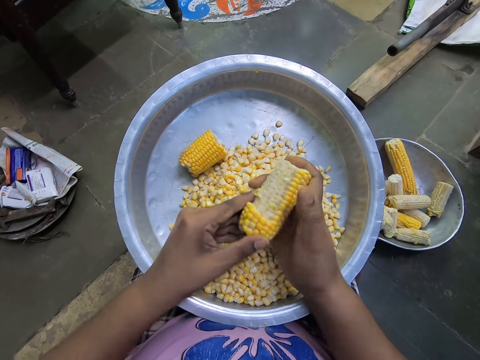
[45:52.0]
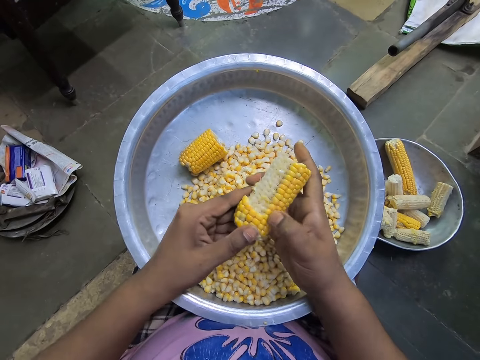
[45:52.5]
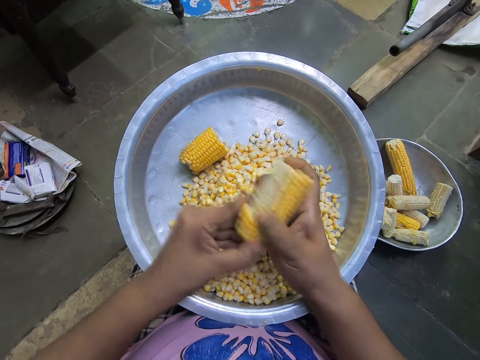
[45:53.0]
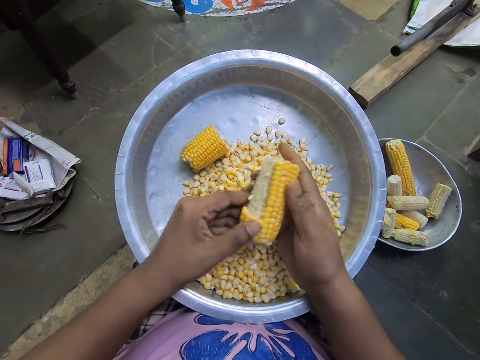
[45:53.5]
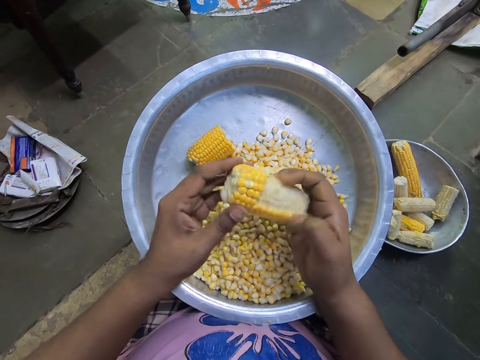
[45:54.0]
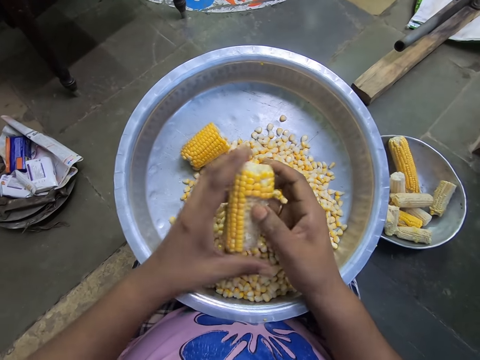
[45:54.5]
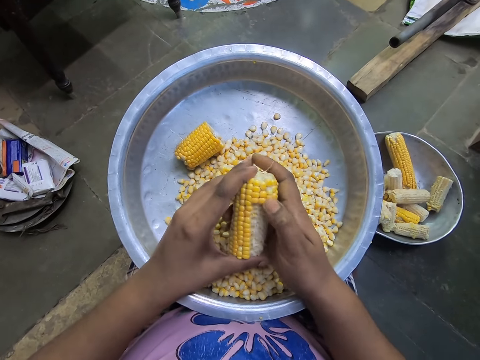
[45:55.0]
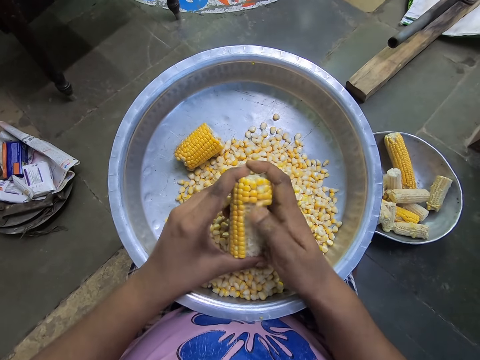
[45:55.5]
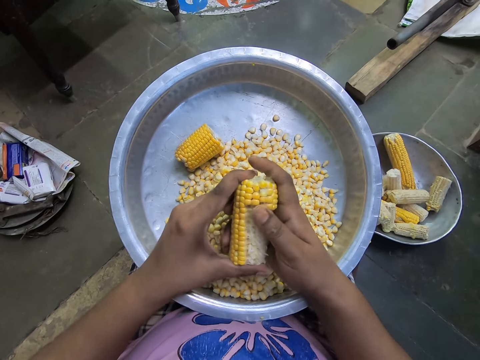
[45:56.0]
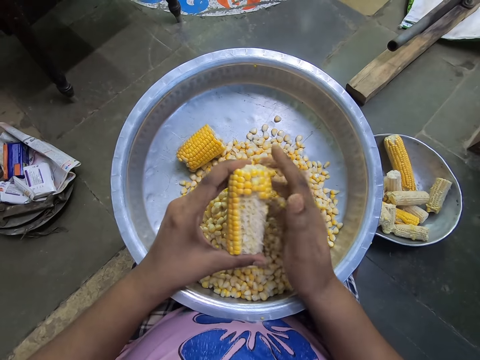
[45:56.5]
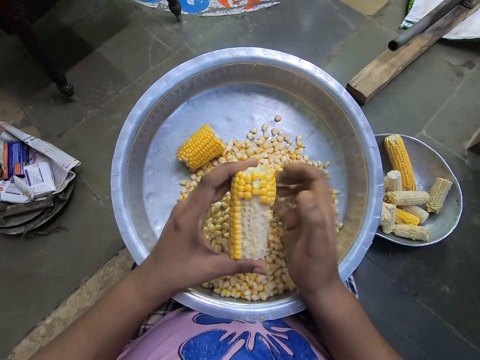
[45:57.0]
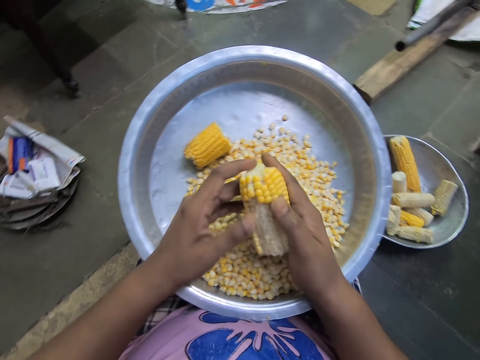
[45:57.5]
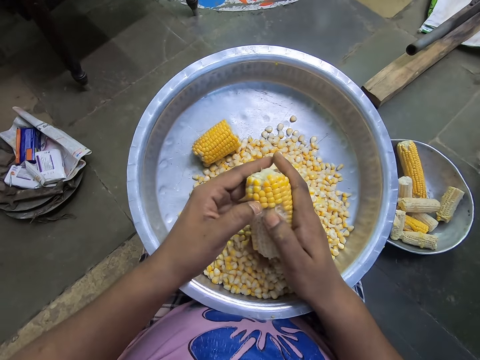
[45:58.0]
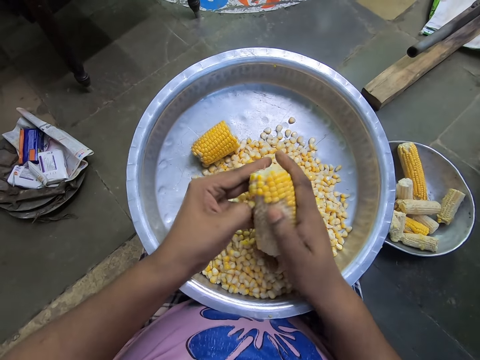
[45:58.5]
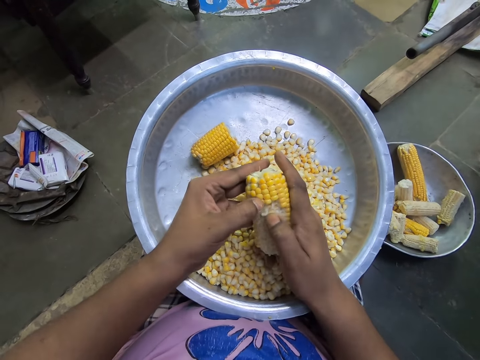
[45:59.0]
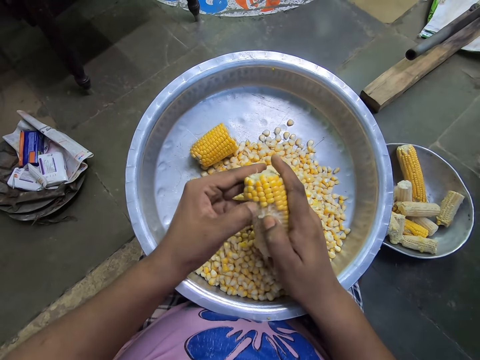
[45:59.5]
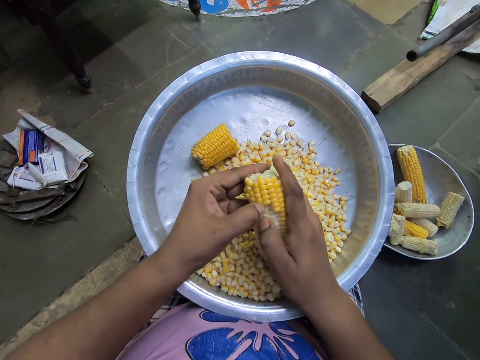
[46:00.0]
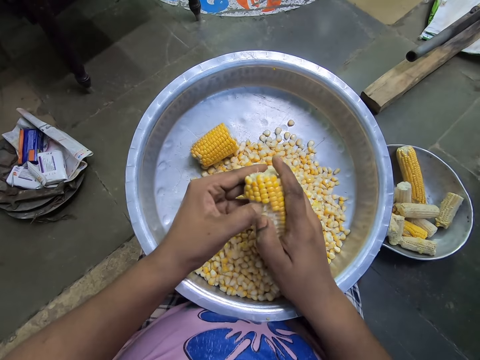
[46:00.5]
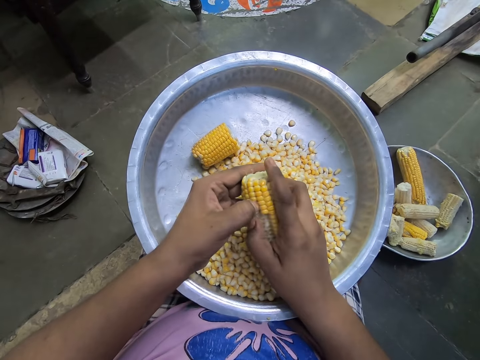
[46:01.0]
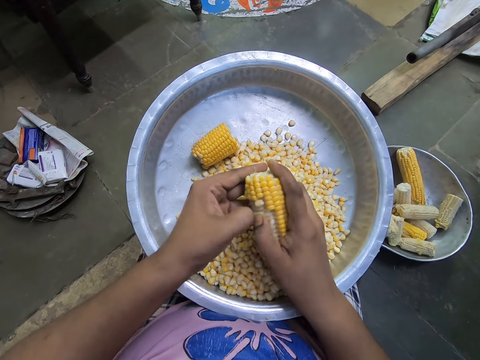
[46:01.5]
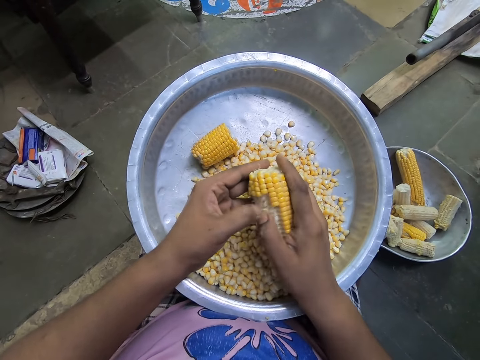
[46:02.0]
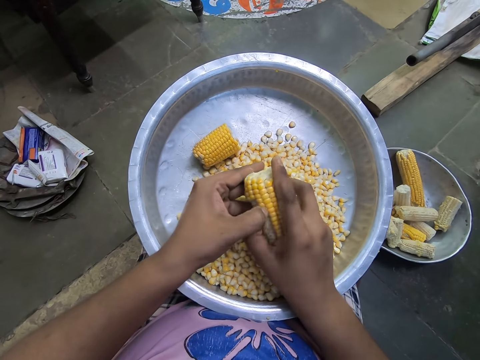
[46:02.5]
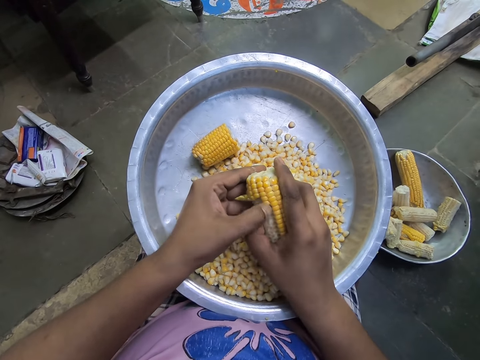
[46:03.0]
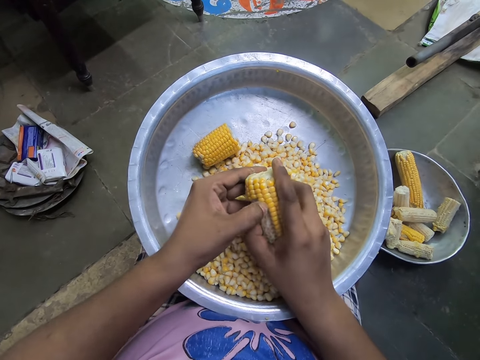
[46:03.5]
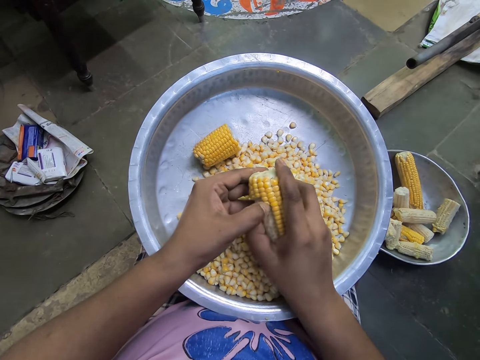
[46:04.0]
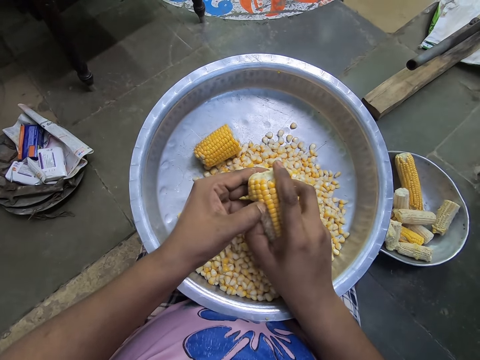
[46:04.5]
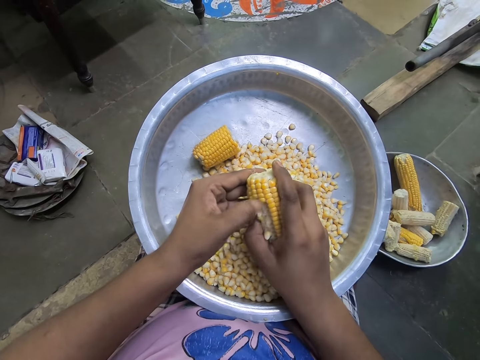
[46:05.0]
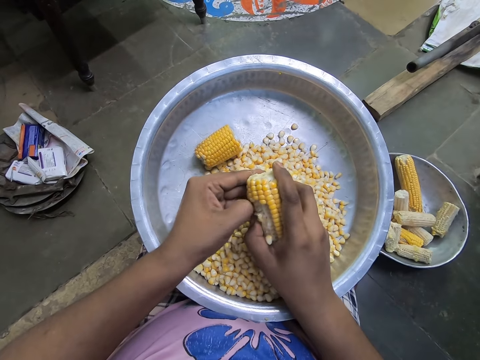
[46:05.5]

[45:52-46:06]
The camera wearer flips the corn cob in her hands. She removes the corn seeds from the corn cob into the bowl with her right hand. She removes the corn seeds from the corn cob into the bowl with her left hand.

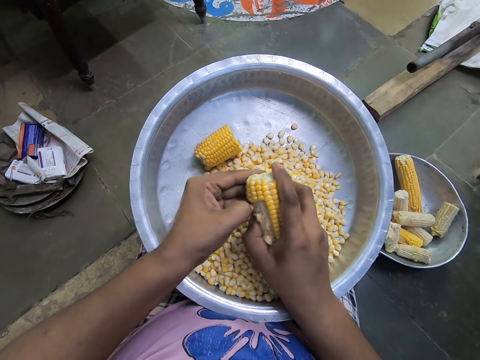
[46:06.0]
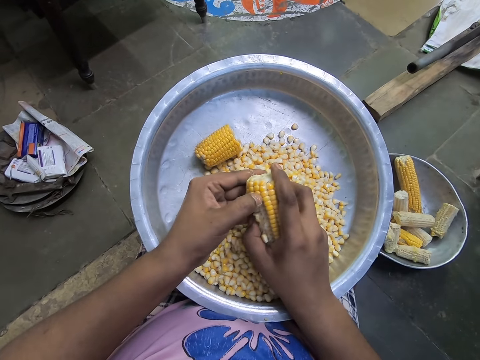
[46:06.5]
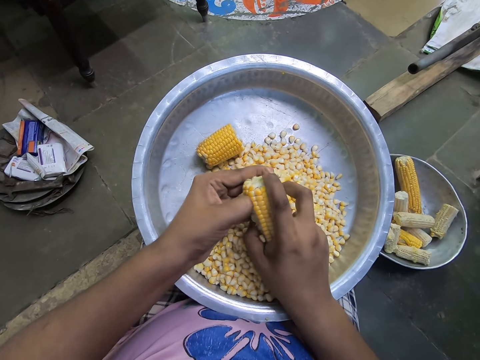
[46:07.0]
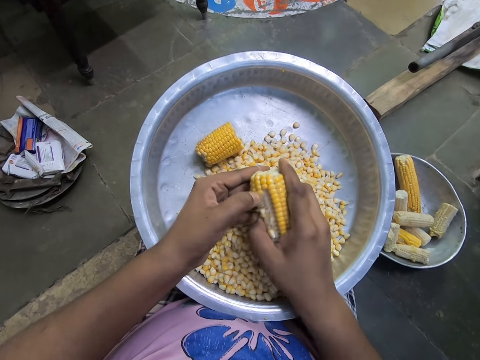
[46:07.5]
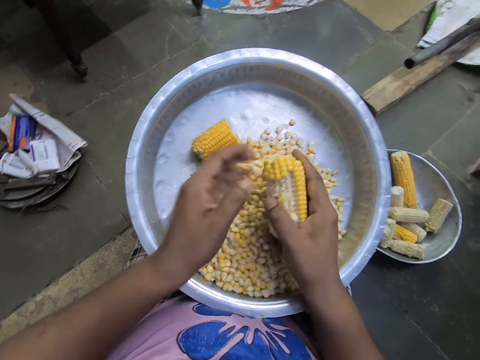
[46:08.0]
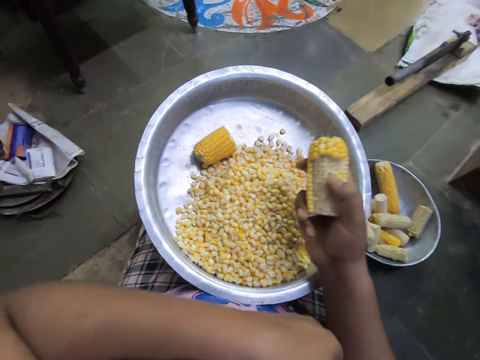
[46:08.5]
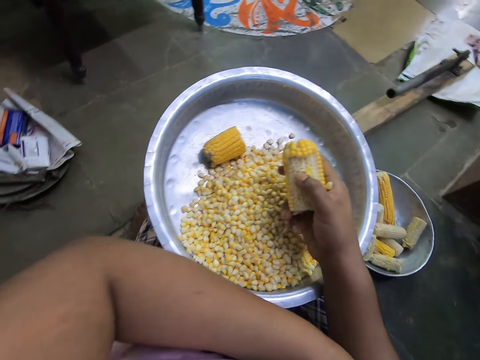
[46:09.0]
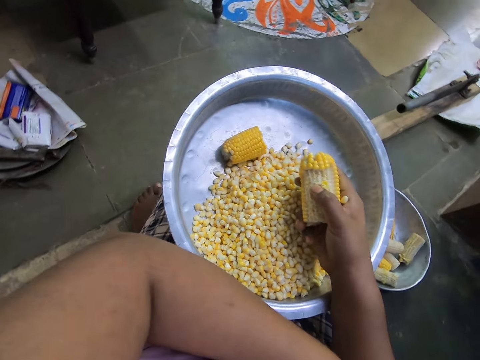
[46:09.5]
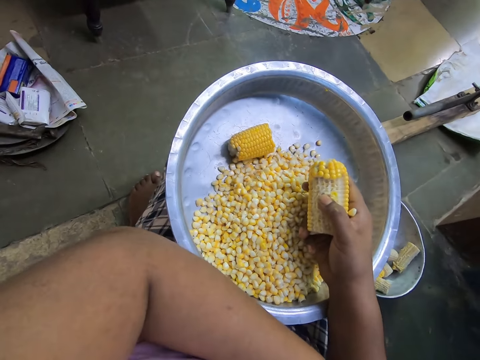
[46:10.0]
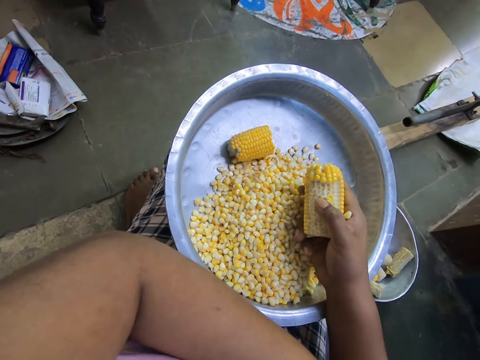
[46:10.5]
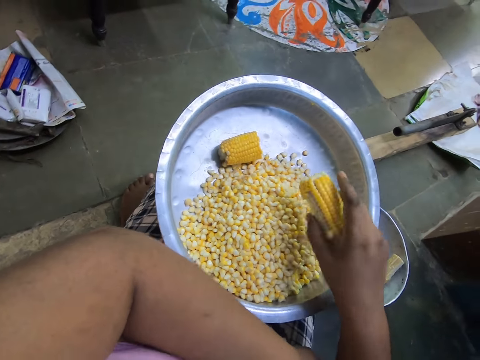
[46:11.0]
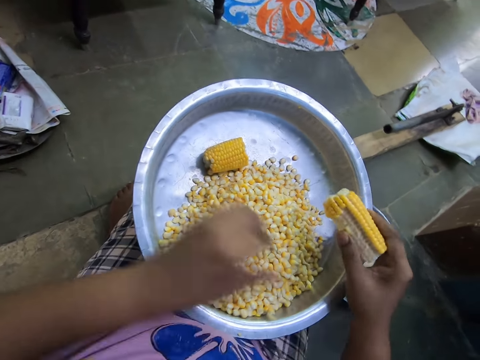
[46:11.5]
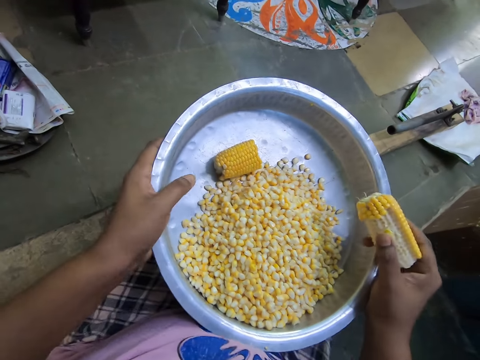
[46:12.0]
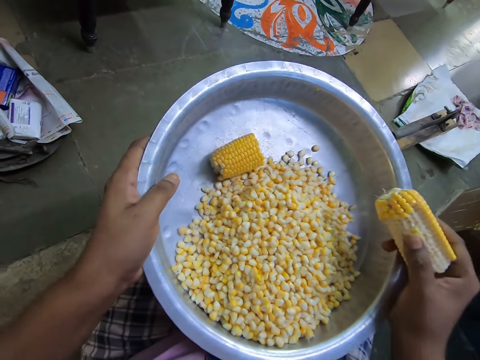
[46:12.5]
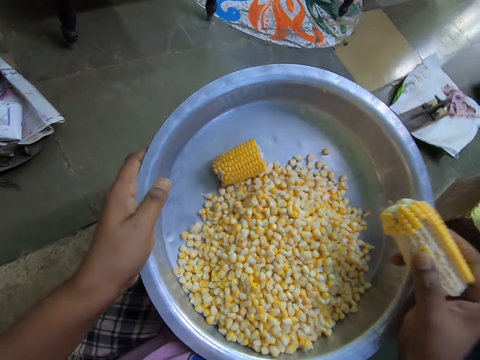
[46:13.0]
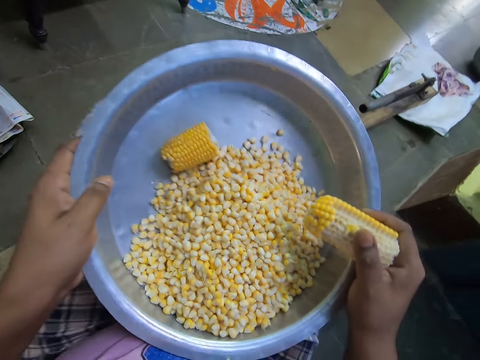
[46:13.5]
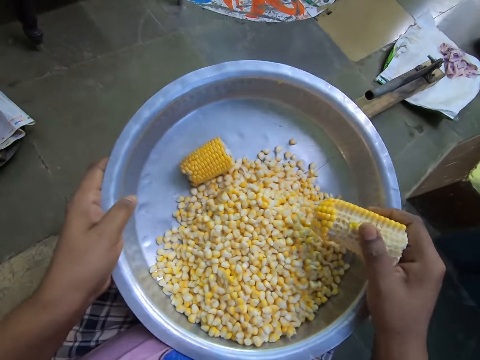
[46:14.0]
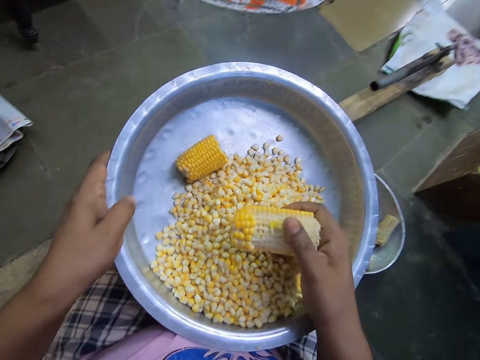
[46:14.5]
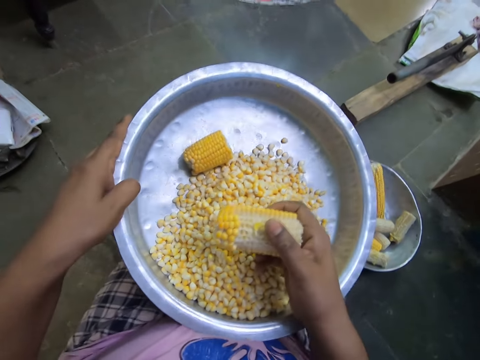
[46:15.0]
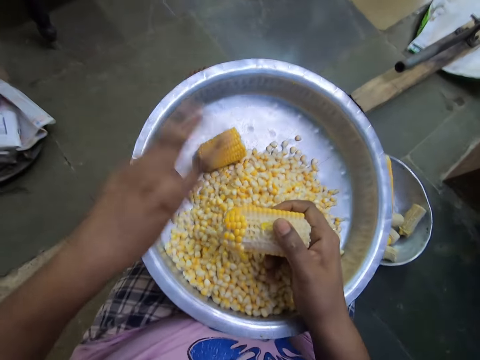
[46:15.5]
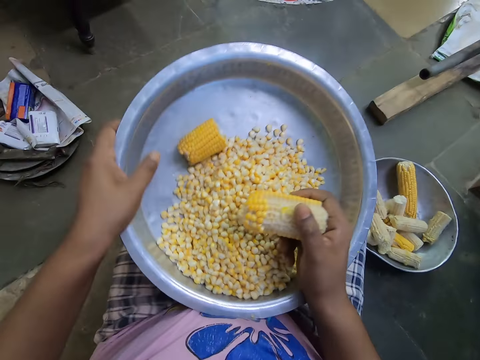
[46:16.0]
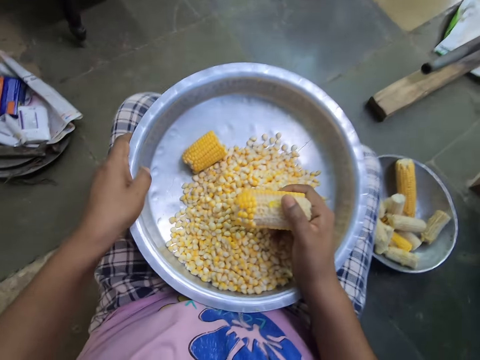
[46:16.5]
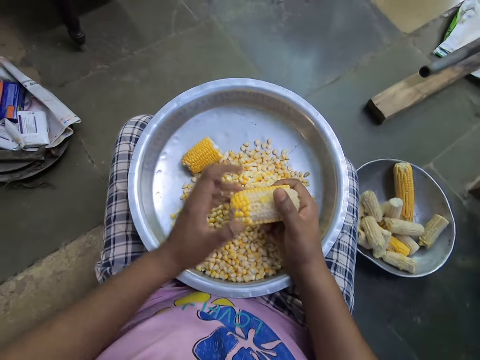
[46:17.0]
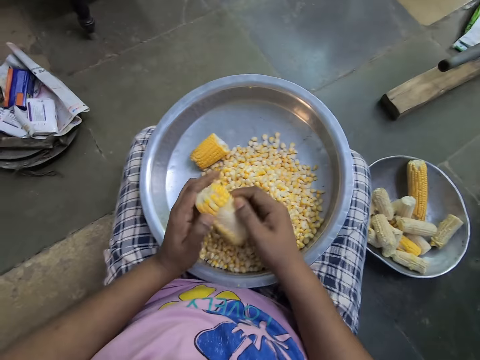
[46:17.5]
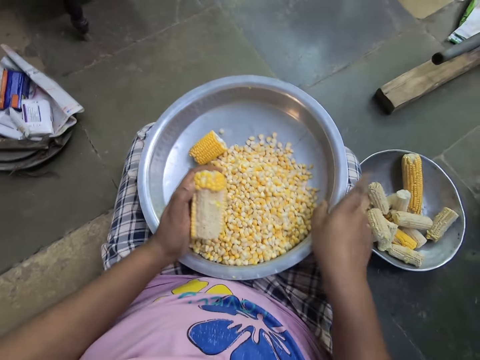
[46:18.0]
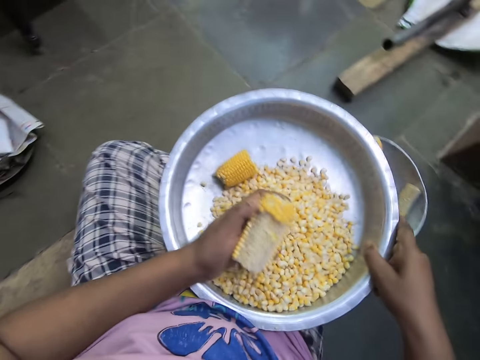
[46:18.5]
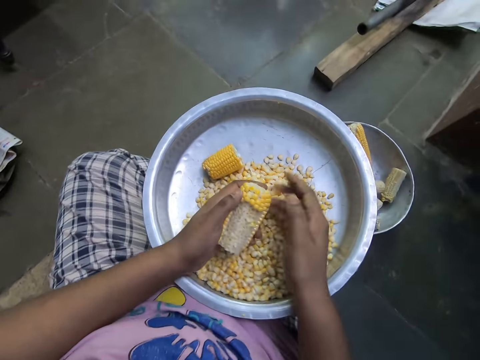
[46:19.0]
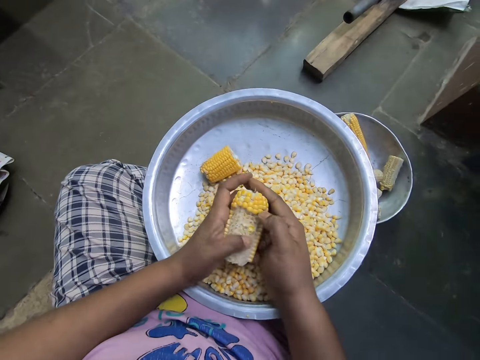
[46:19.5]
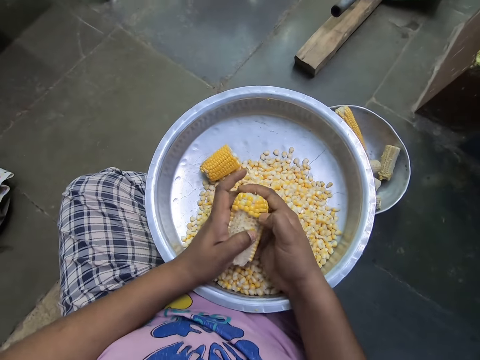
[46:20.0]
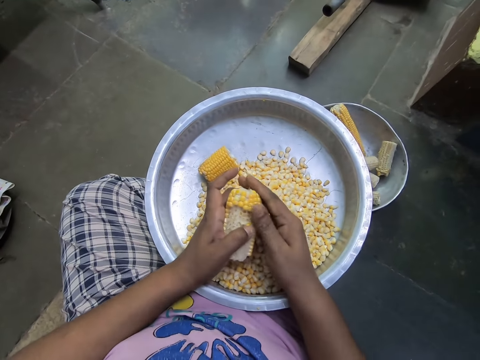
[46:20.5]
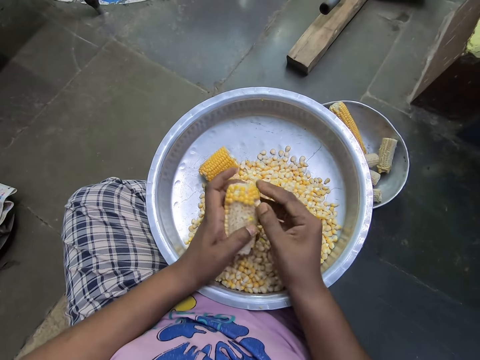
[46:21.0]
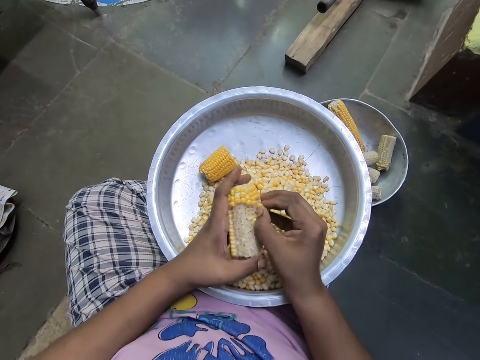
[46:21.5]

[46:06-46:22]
The camera wearer picks a corn seed from her right arm with her left hand. She drops the corn seed into the bowl on her lap with her left hand. She moves a pot around the thighs. She picks the bowl from her lap with her hands. She adjusts the position of her legs. She places the bowl on her lap with her hands. She removes her left hand from the bowl. She holds the bowl with her left hand. She adjusts the position of the bowl on her lap with her right hand. She flips the corn cob in her hands. She holds the bowl with her right hand. She moves the bowl with her right hand. She removes her right hand from the bowl. She holds the corn cob with her hands. She removes the corn seeds from the corn cob into the bowl with her right hand.
